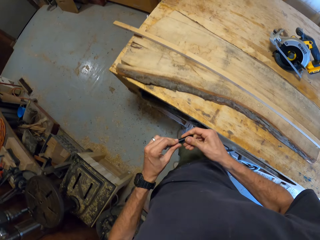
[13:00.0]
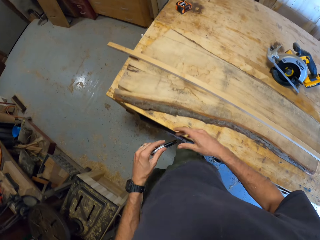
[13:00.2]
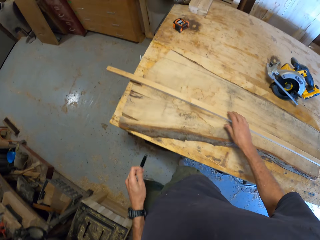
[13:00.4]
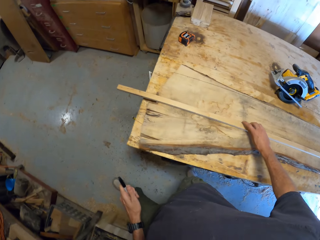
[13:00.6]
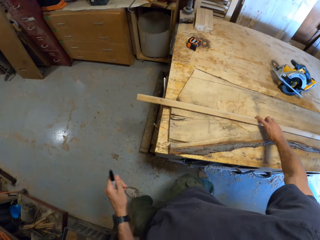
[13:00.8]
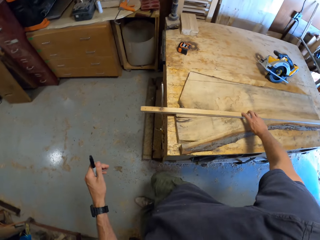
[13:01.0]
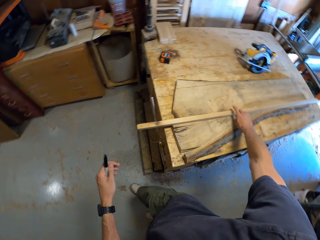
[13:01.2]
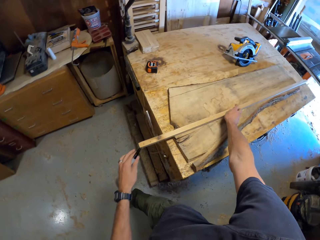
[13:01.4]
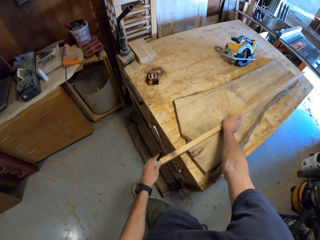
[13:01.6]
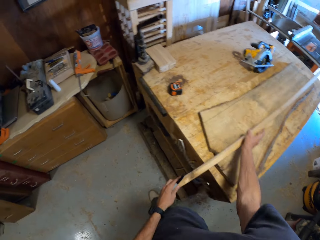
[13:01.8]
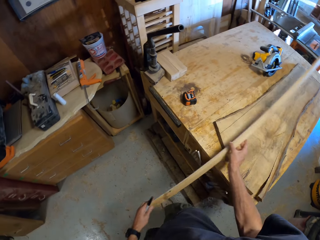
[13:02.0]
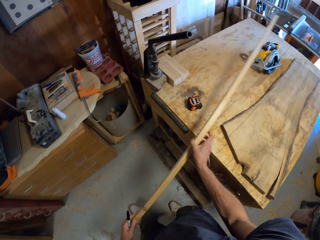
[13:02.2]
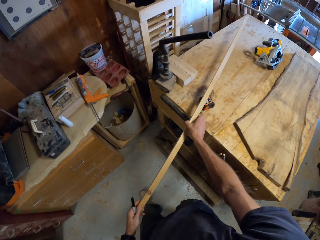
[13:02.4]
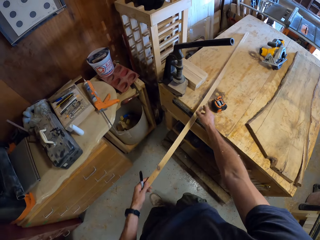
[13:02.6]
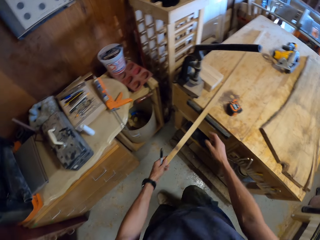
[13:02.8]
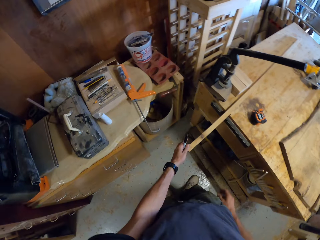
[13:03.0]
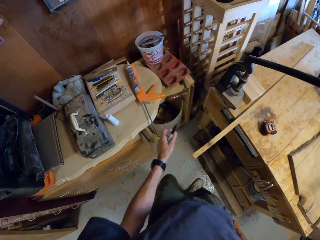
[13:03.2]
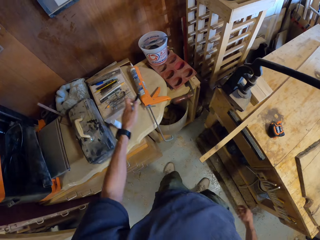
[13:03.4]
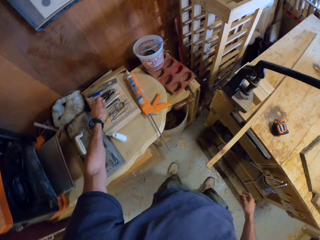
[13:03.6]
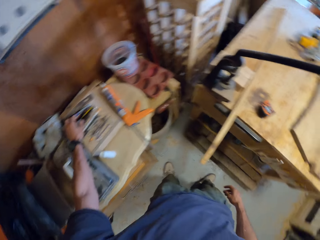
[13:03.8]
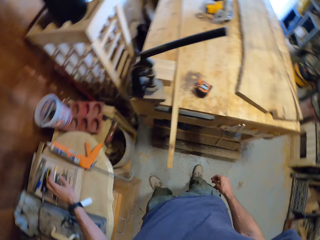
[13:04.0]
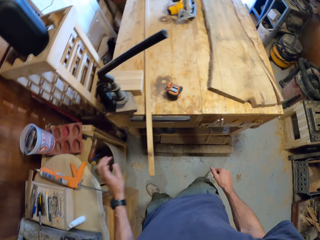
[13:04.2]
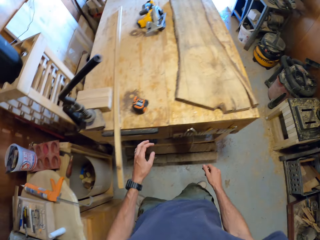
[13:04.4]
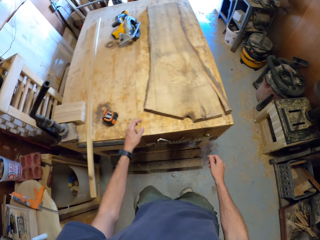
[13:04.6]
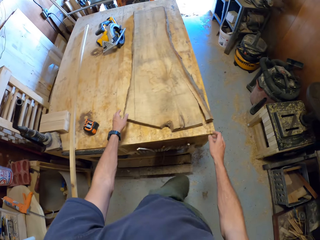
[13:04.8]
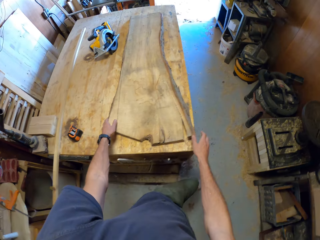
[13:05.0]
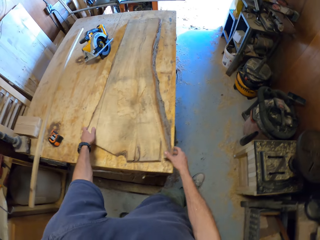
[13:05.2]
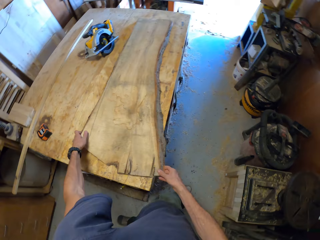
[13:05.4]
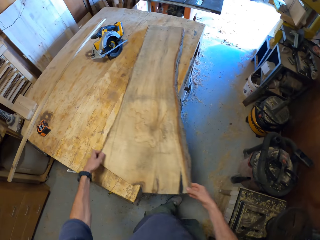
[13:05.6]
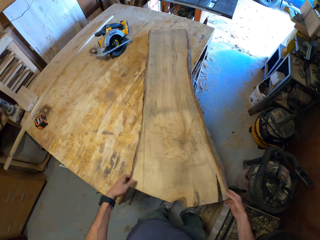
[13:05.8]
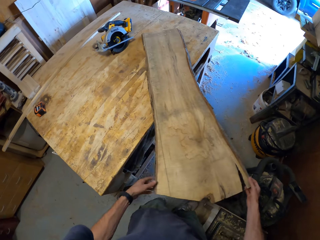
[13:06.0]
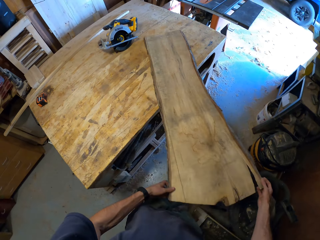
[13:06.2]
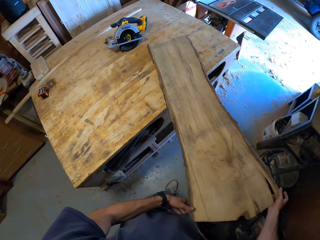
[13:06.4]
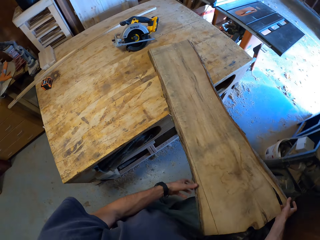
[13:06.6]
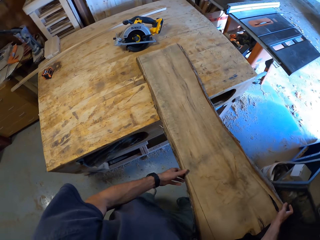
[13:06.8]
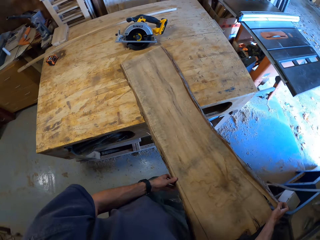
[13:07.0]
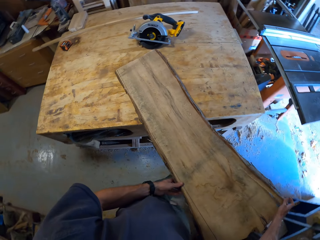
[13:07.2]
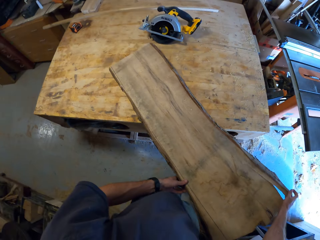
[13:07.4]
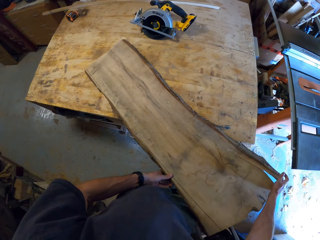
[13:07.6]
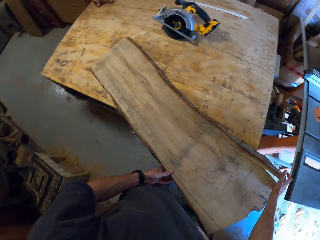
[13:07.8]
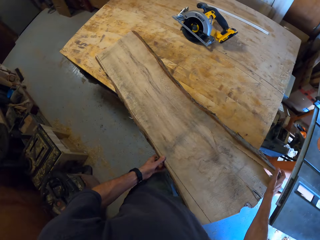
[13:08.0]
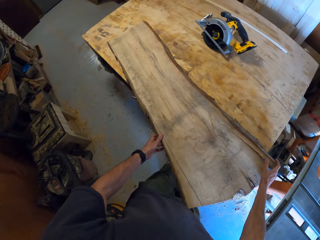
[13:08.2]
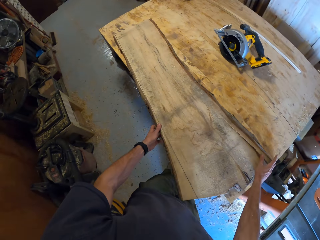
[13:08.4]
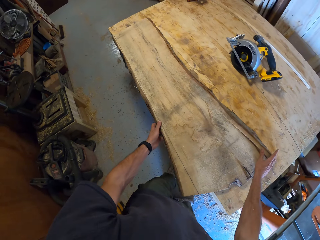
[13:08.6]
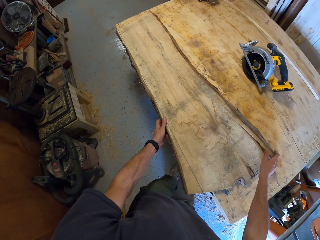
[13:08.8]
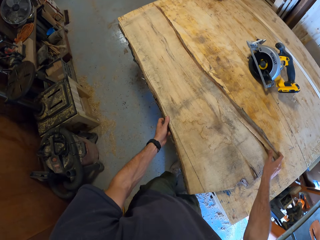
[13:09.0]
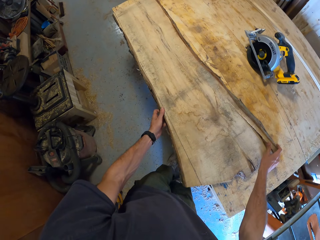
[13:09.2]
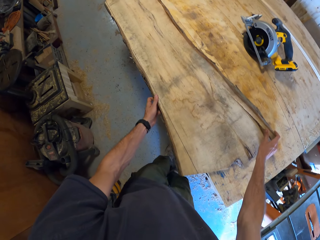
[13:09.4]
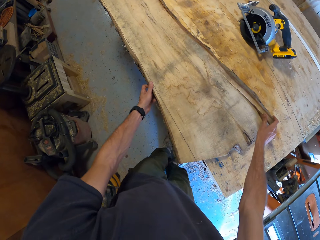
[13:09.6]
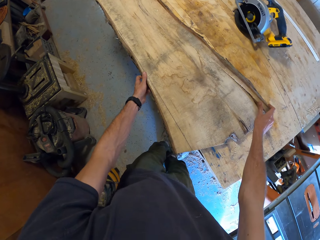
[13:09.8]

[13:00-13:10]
The camera wearer walks around. He holds the piece of wood on the other piece of wood with his right hand. He moves the piece of wood on the other wood with his hands. He puts the long piece of wood aside. He drops the marker on the table with his left hand. He moves the wood on the table with his hands. He touches the piece of wood.

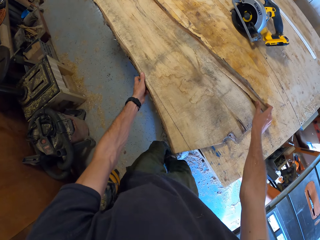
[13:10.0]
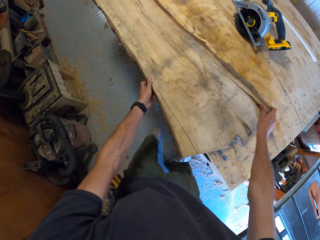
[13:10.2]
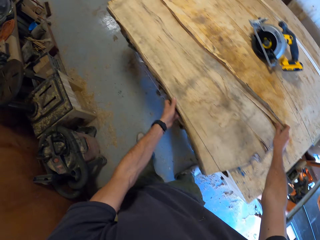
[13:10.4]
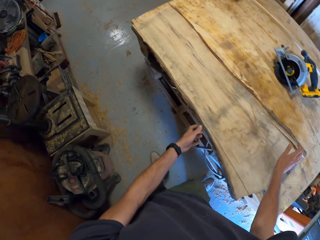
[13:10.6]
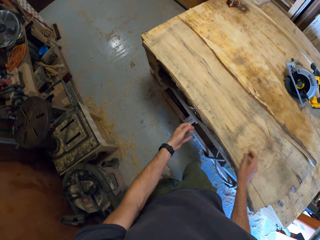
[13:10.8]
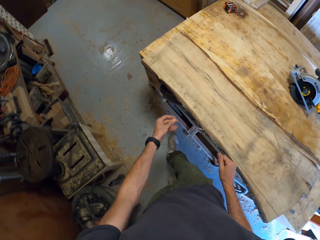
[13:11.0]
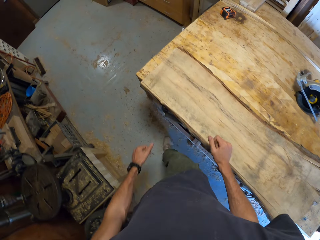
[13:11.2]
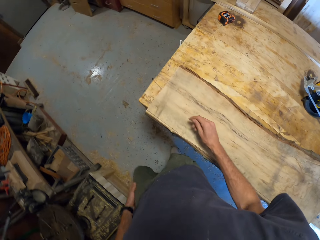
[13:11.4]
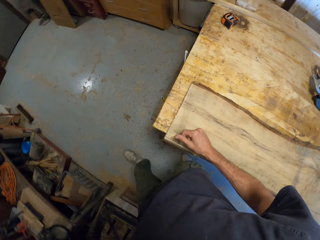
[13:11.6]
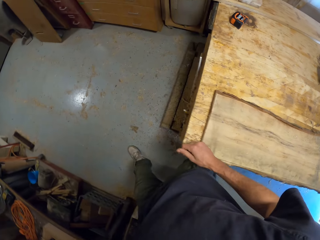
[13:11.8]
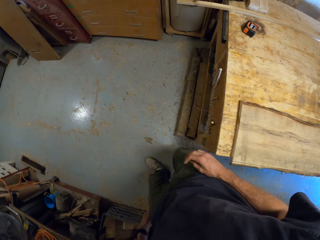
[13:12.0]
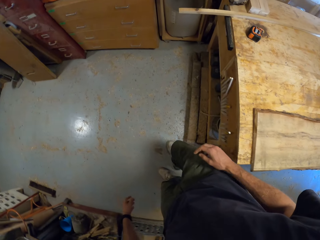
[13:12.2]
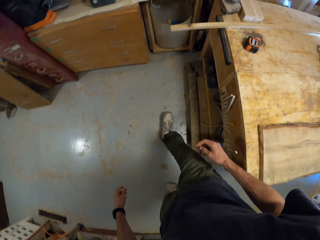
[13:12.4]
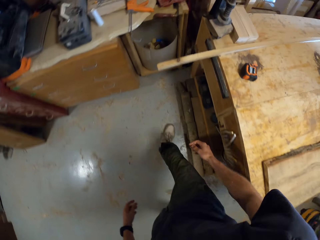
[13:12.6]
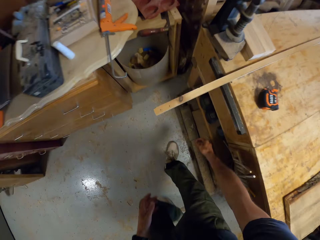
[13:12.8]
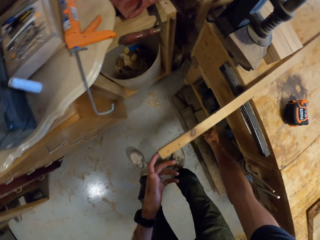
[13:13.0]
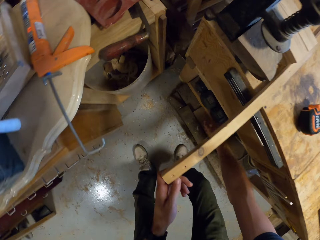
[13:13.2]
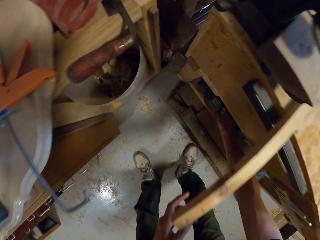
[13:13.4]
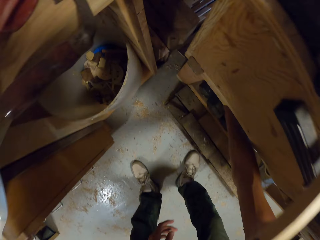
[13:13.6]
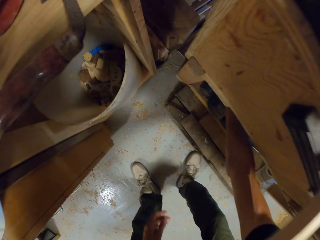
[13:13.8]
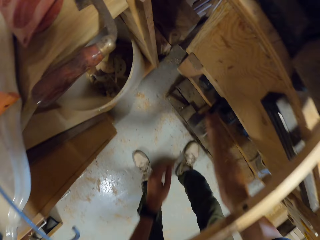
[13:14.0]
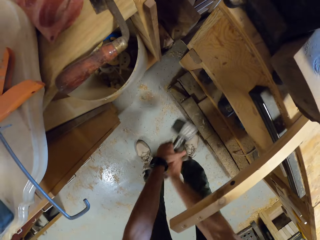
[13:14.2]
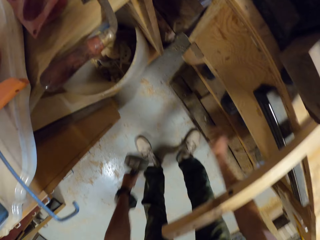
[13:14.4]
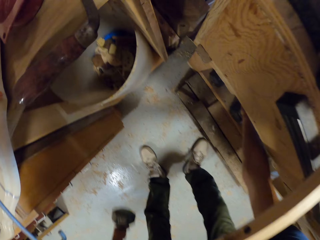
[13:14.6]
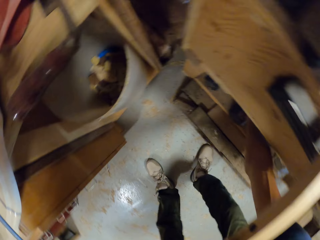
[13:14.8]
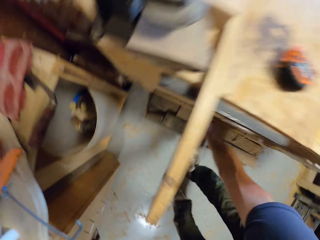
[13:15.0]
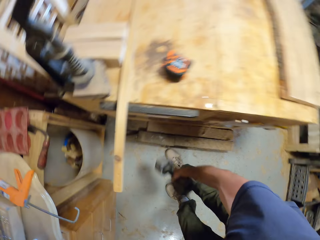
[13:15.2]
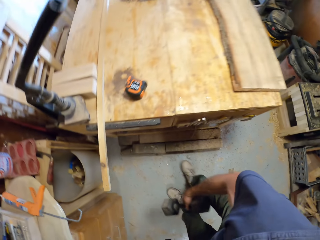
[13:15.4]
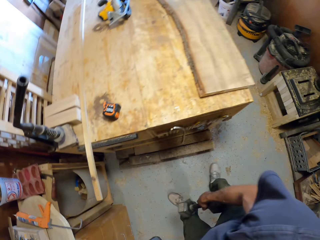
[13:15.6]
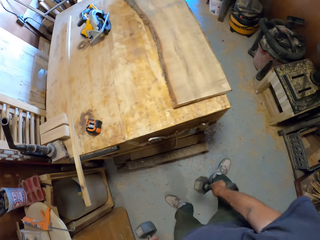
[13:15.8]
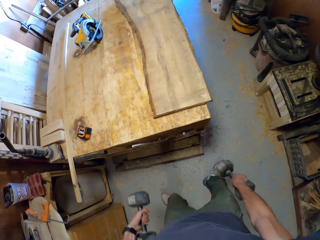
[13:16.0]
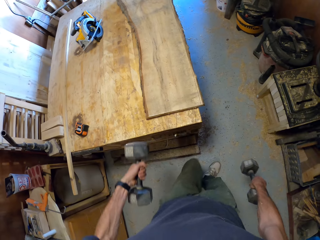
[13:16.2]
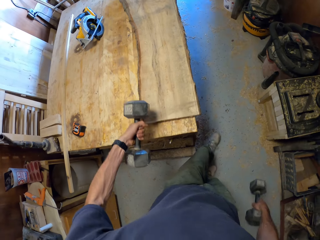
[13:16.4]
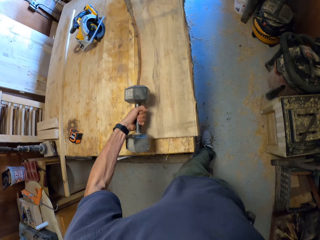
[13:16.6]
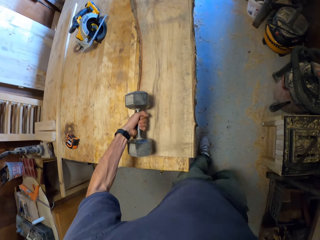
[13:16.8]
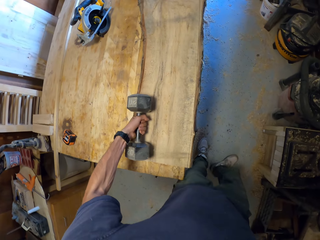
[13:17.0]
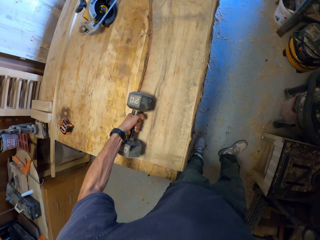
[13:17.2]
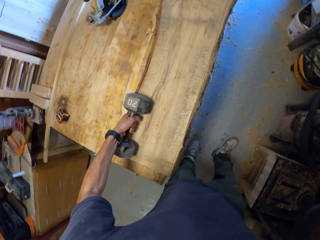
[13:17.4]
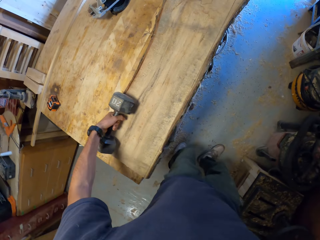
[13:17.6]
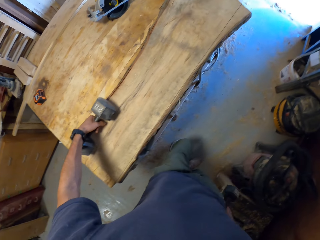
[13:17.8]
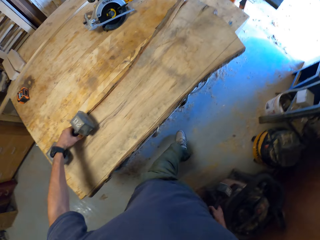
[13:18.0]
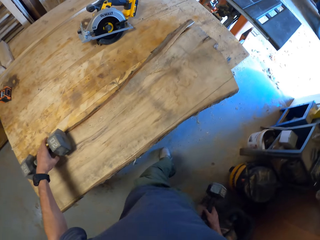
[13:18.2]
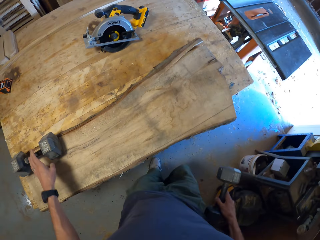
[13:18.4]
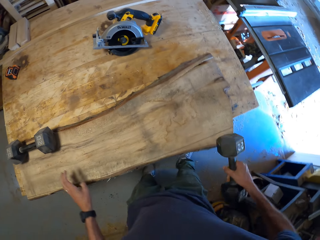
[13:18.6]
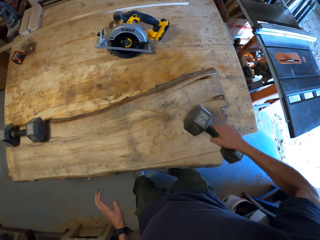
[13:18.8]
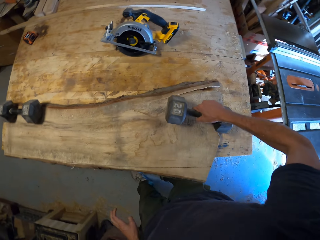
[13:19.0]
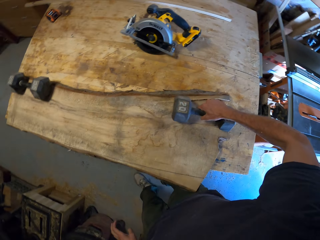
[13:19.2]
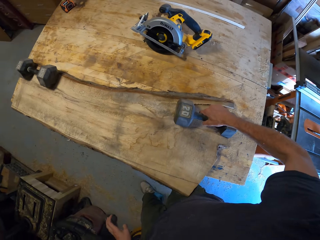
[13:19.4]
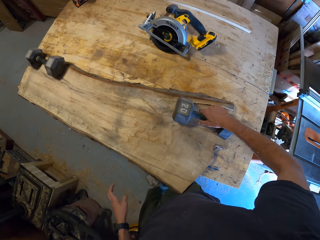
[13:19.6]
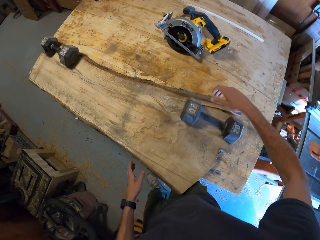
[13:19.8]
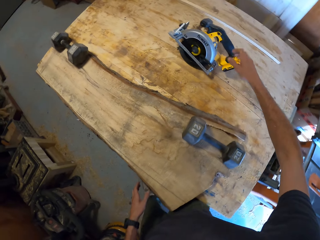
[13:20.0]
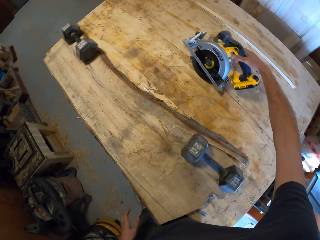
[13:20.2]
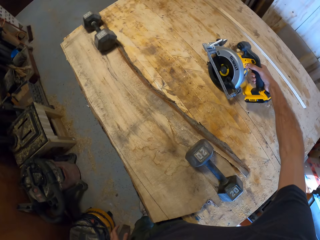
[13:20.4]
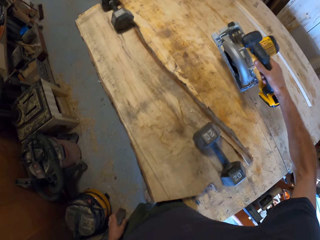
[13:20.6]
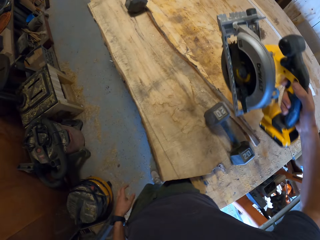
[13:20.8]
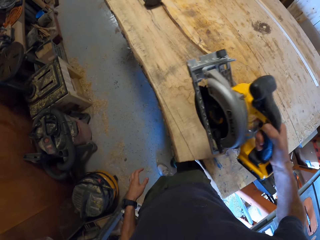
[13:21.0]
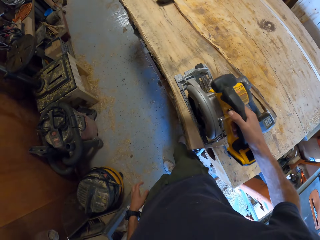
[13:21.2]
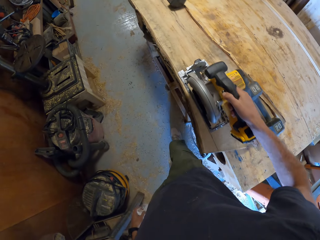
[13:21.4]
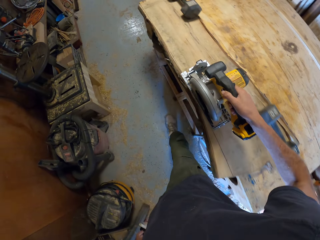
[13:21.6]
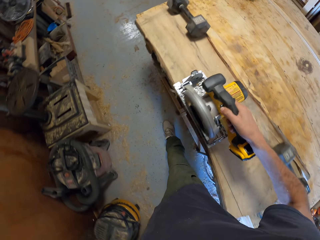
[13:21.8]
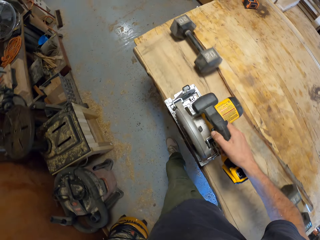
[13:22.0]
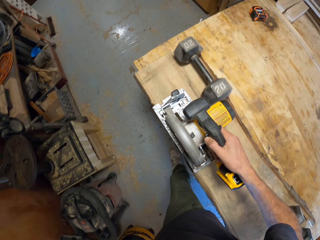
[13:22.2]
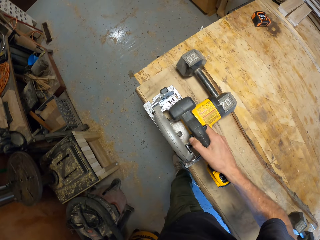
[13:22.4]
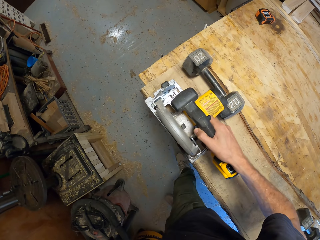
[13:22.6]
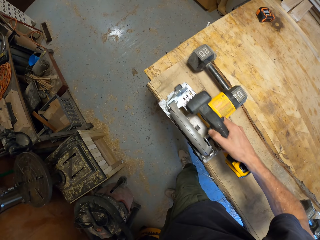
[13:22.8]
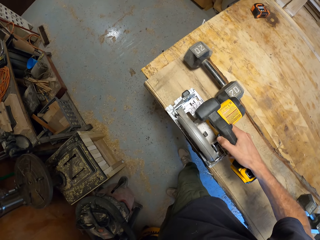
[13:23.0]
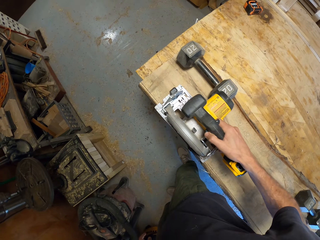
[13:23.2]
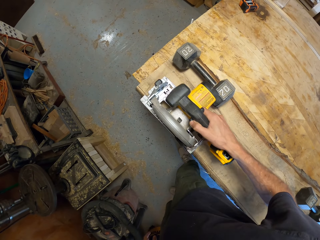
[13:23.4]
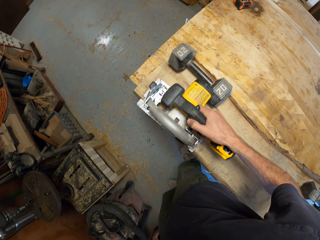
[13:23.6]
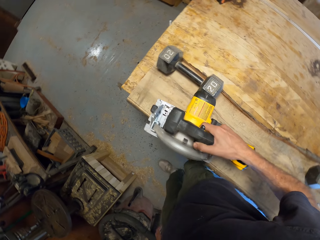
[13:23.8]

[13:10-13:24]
The camera wearer walks around. He touches the long piece of wood. He picks up a dumbbell under the table with his right hand. He moves the dumbbell from his right hand to his left hand. He picks up another dumbbell under the table with his right hand. He places the dumbbell in his left hand on the top side of the wood. He places the dumbbell in his right hand on the down side of the wood. He picks up the circular saw or cutting machine on the table with his right hand. He moves the circular saw over the wood on the table. He places the cutting machine on the wood.
